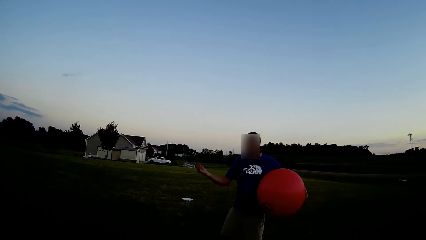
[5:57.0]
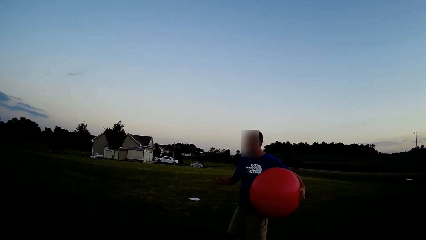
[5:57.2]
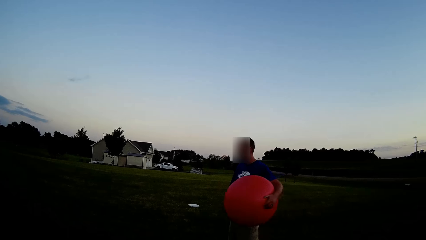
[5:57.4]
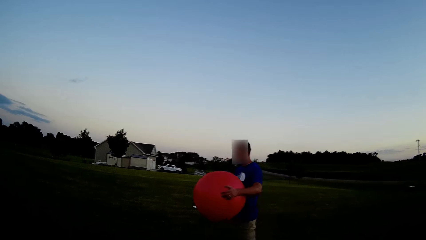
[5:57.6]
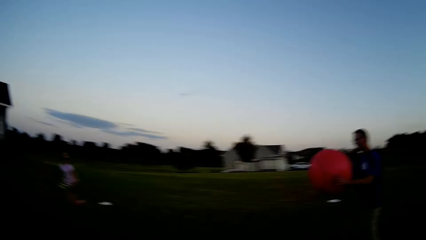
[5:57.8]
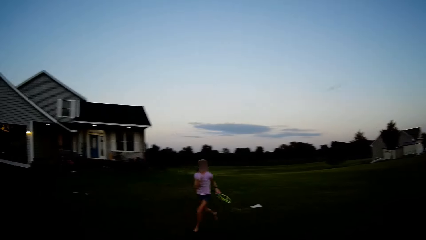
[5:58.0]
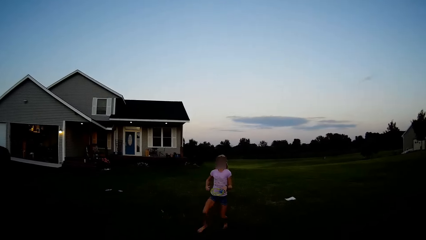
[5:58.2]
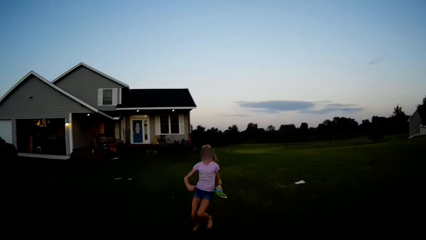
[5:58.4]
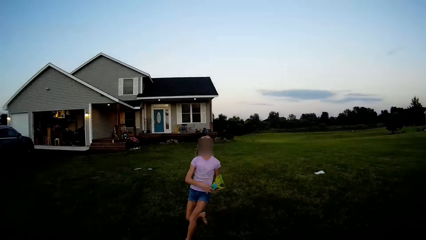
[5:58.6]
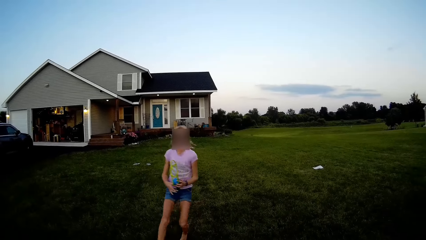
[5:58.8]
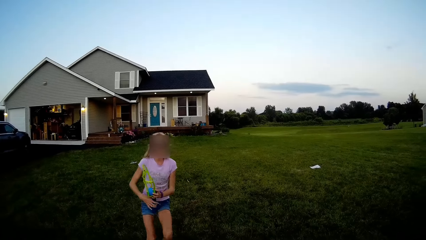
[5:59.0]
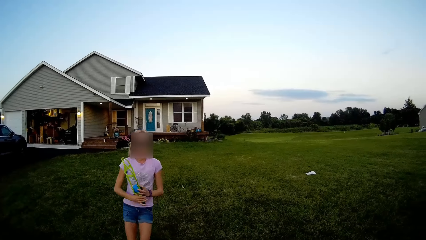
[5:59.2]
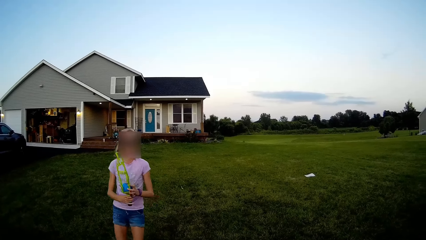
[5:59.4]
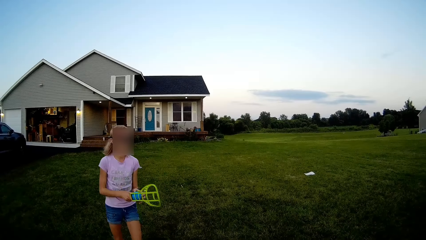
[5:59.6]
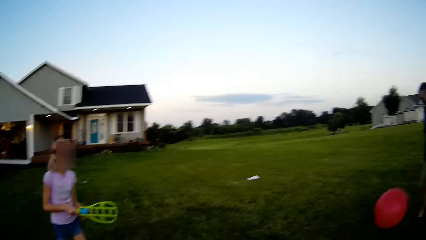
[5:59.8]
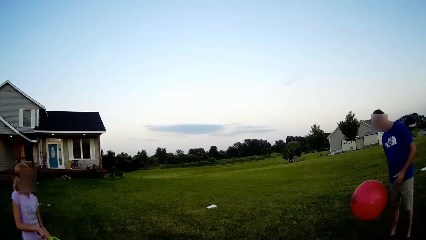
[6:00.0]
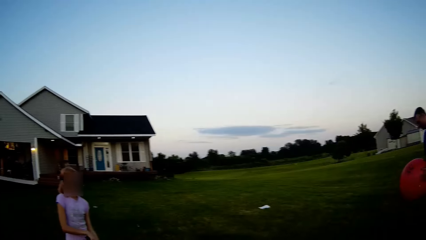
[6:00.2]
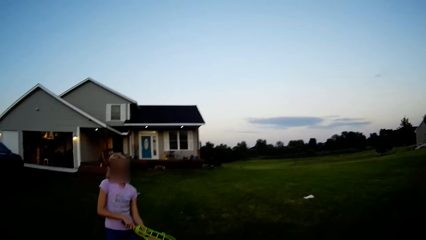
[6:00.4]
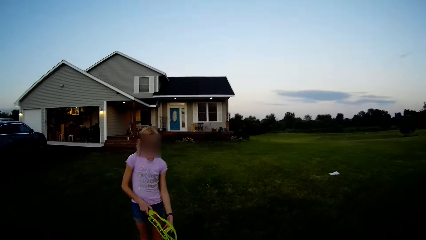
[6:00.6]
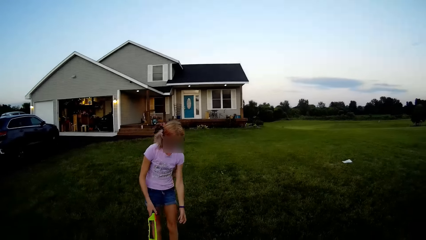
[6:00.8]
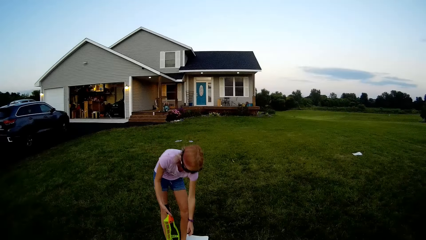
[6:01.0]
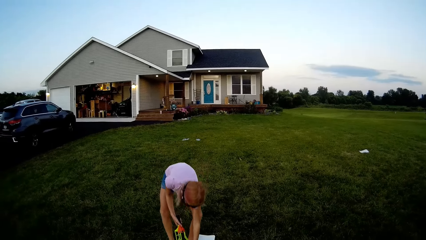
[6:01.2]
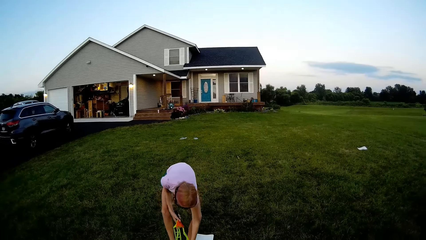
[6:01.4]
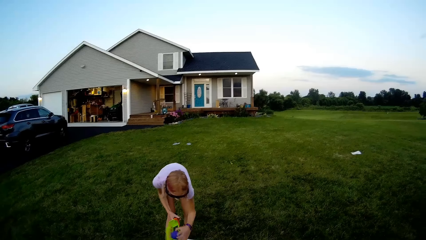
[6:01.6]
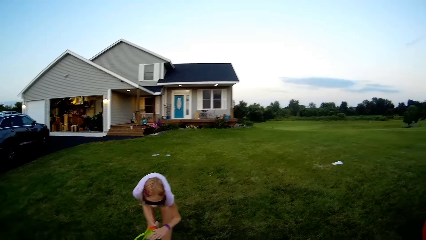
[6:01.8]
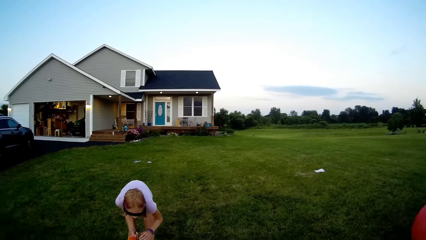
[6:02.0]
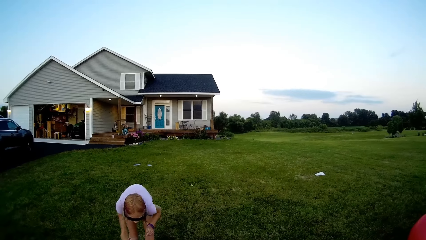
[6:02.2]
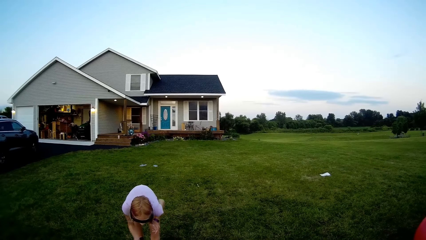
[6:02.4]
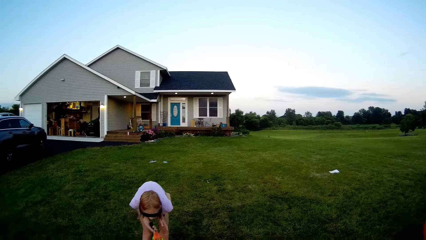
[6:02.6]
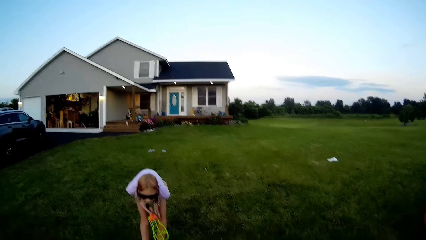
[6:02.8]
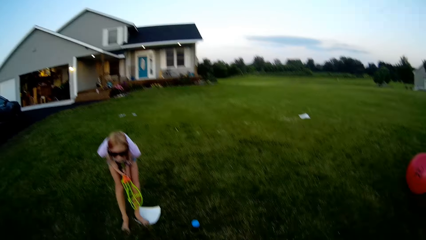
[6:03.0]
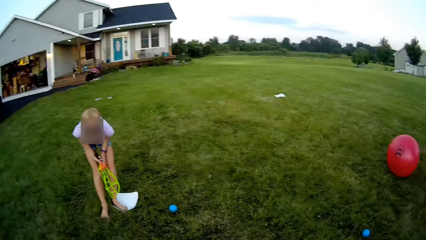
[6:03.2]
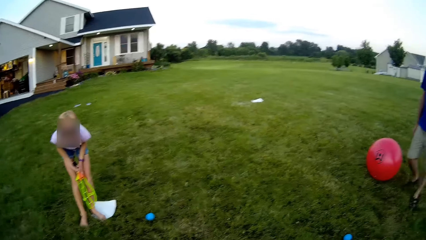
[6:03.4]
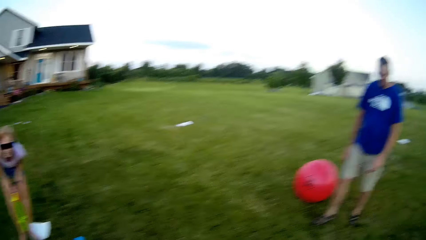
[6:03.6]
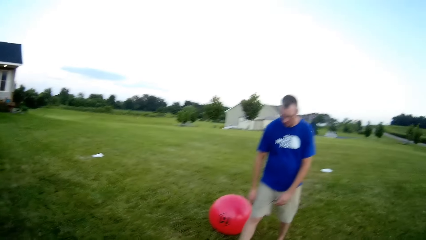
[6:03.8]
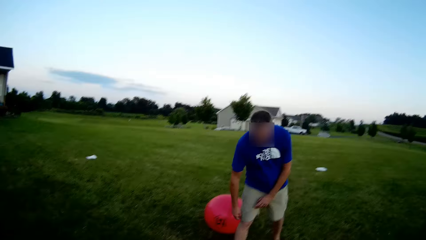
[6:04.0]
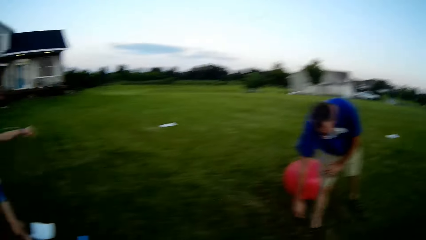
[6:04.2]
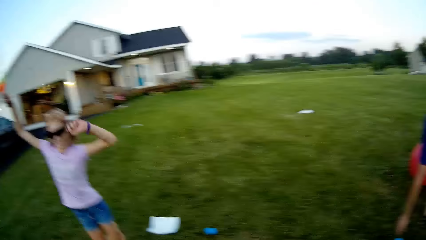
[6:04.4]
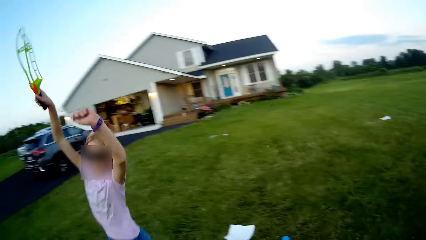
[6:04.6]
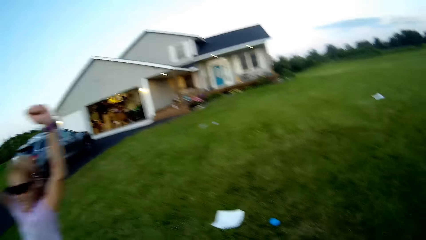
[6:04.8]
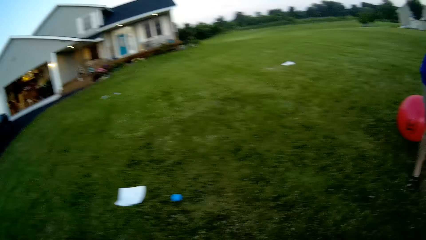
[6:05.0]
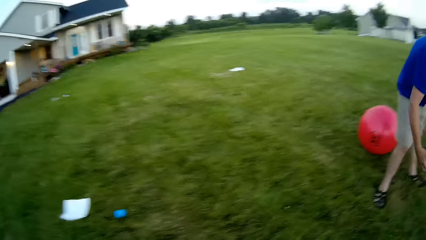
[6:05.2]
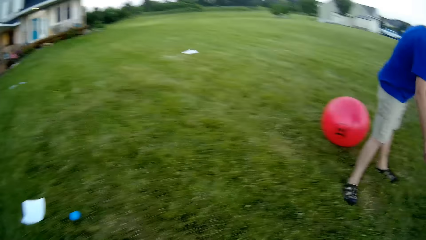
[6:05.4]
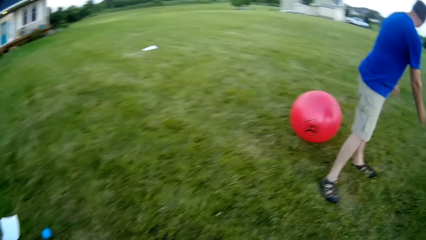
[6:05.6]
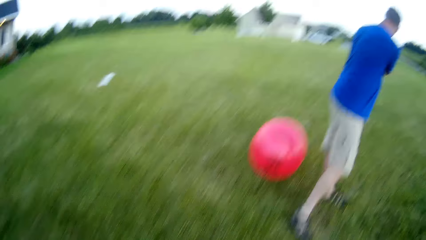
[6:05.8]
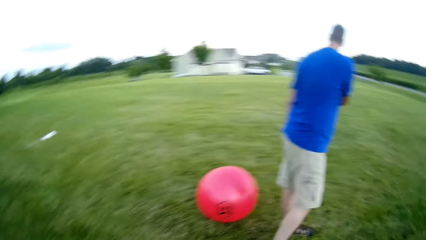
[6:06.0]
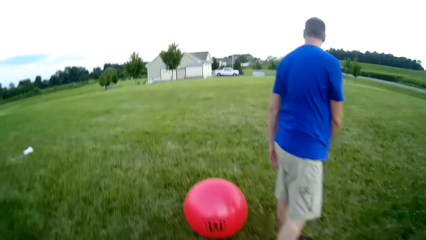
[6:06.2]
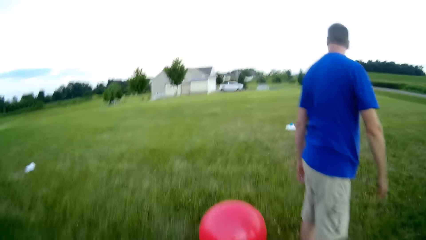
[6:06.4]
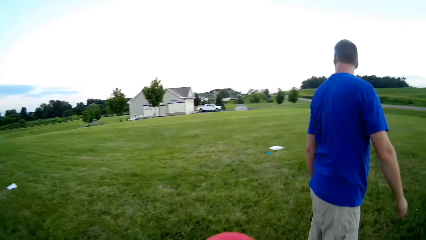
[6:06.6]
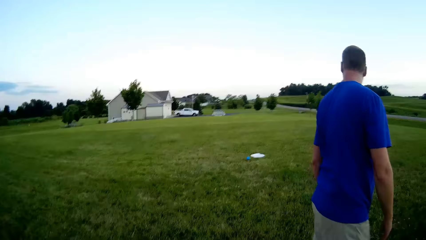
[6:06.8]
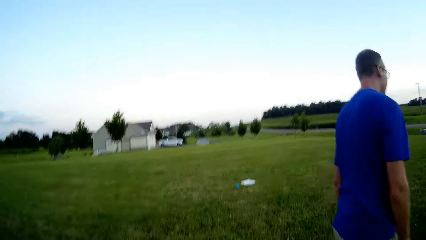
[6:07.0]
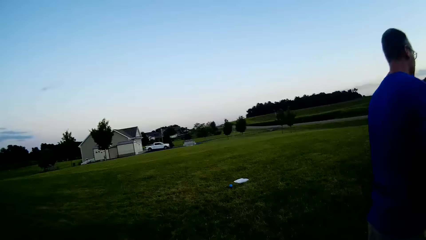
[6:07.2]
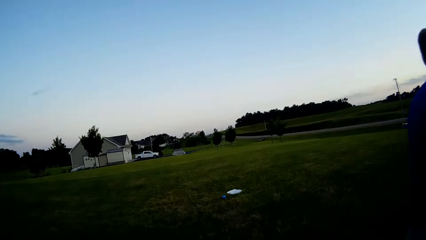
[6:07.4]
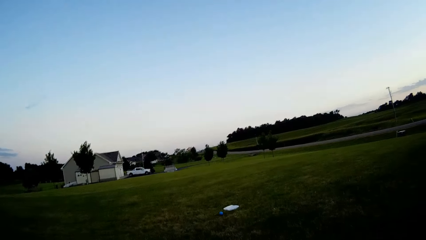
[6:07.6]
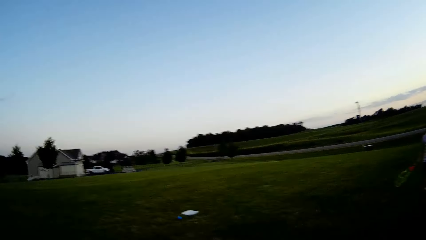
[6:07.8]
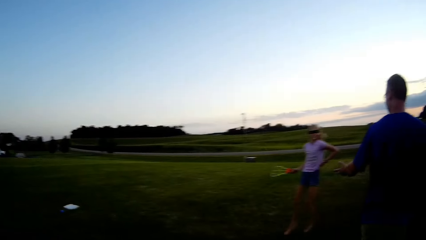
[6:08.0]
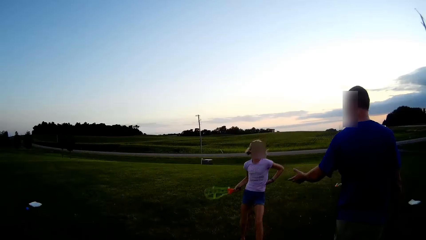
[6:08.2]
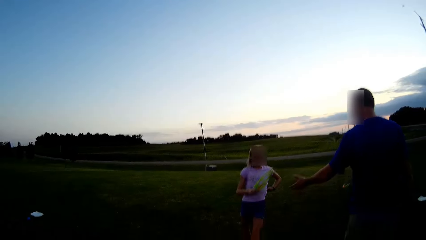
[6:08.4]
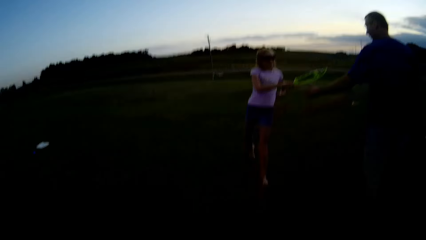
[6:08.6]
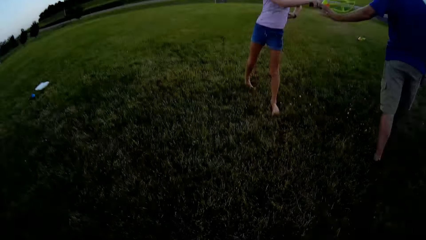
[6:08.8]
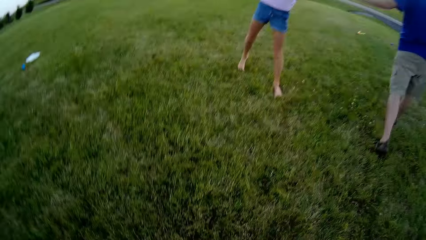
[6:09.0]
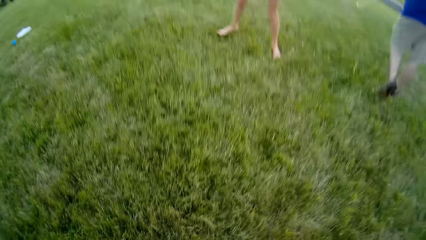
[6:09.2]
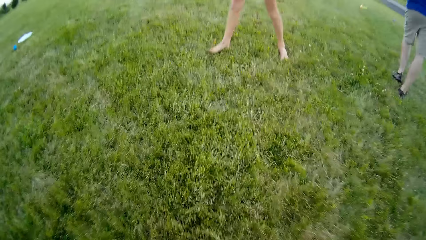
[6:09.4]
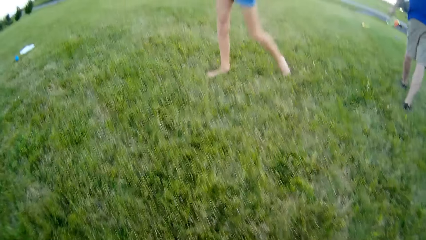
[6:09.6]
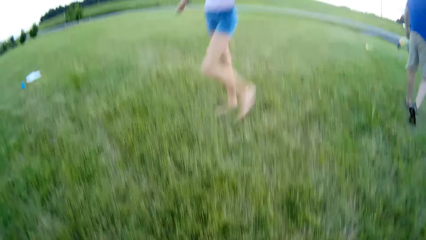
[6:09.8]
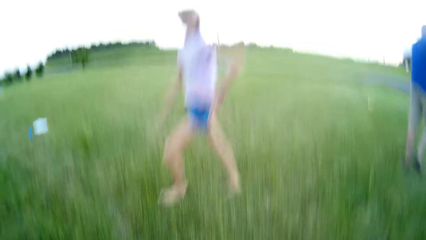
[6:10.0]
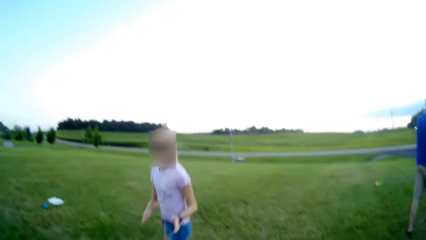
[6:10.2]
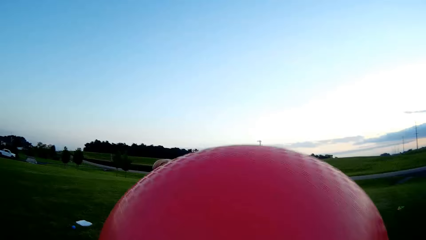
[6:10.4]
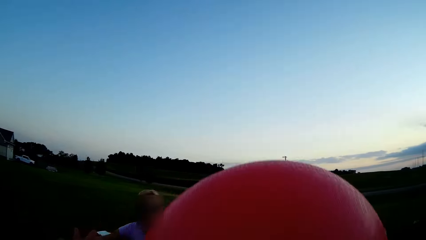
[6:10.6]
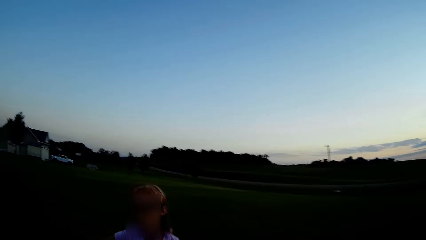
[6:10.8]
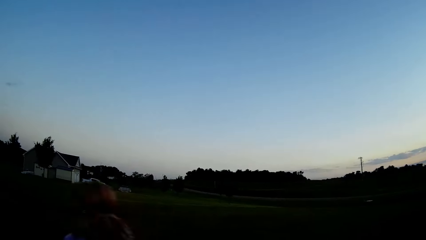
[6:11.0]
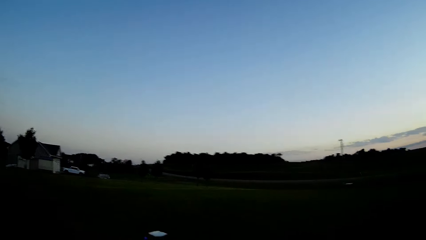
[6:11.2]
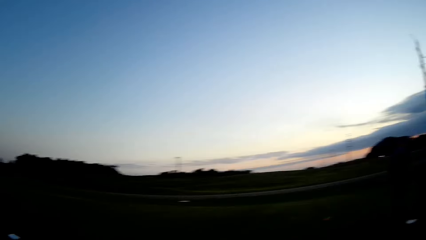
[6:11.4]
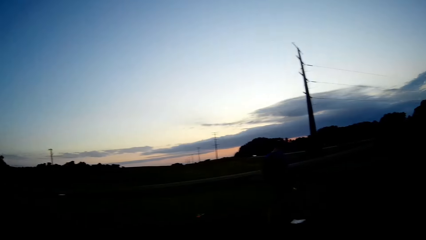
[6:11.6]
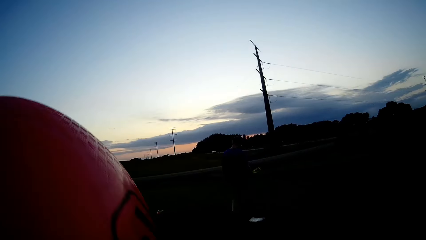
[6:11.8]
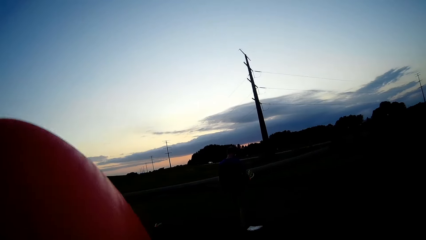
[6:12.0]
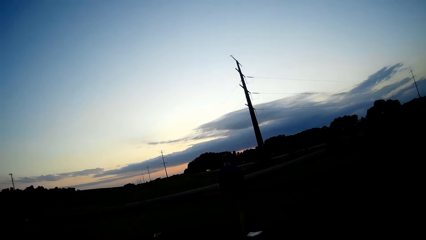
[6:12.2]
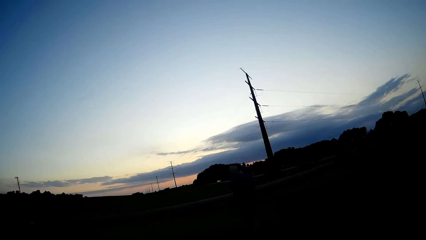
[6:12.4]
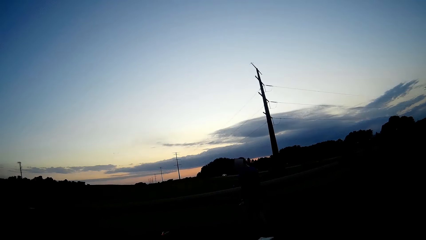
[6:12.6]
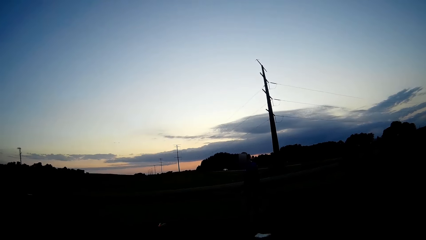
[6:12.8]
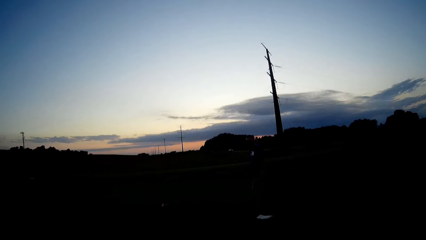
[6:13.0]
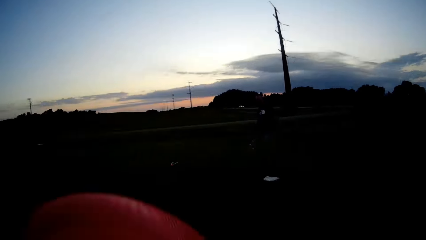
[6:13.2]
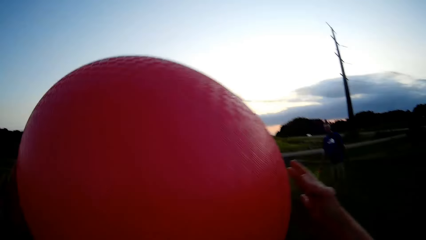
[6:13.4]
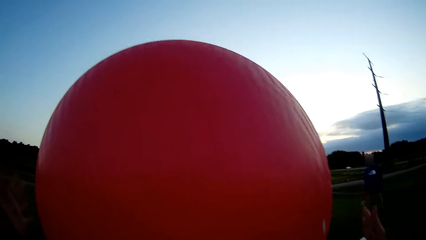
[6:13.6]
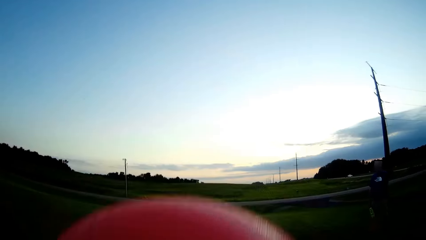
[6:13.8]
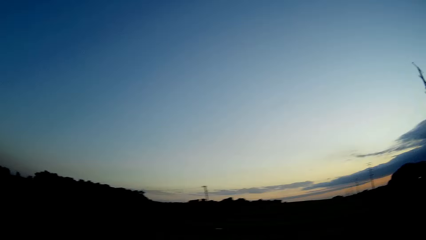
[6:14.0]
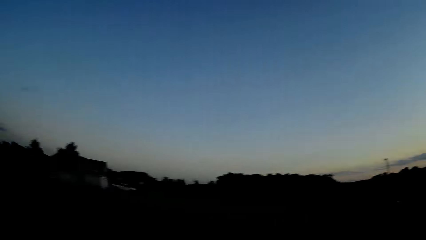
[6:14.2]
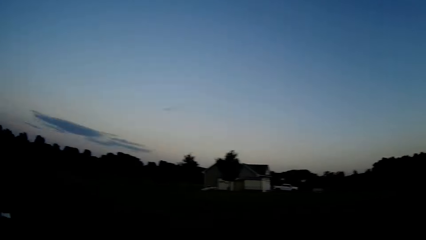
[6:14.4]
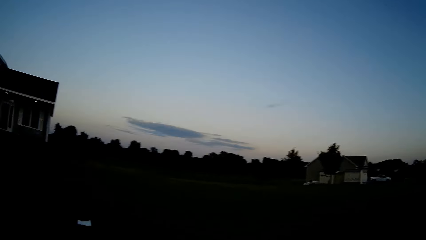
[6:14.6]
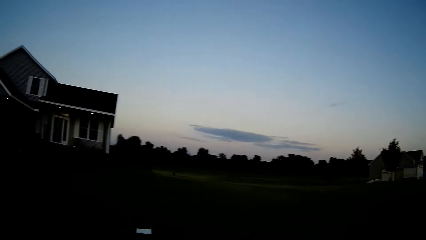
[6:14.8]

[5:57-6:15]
A man uses hand gestures. The camera wearer picks up the tennis ball. The man plays with the ball.
